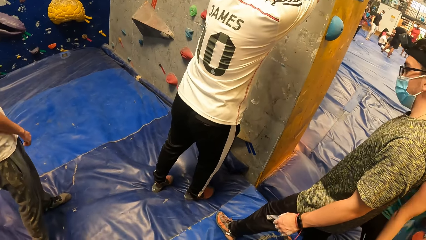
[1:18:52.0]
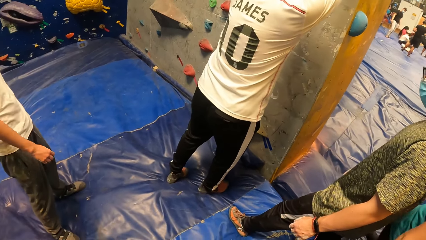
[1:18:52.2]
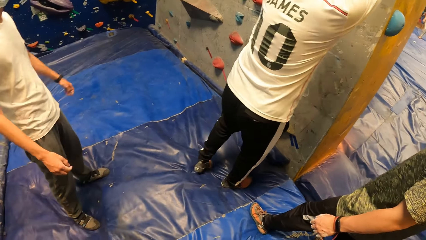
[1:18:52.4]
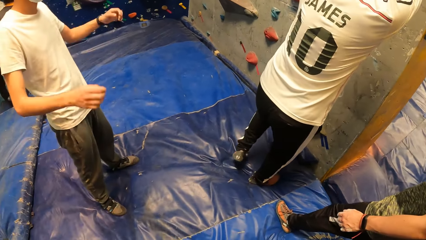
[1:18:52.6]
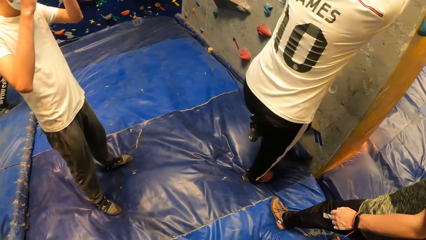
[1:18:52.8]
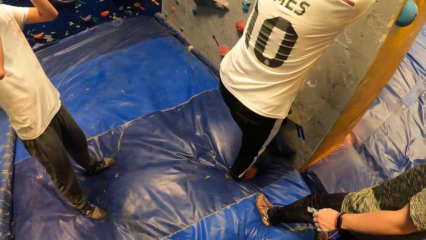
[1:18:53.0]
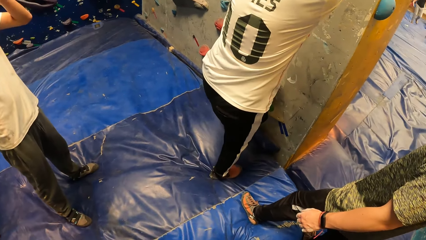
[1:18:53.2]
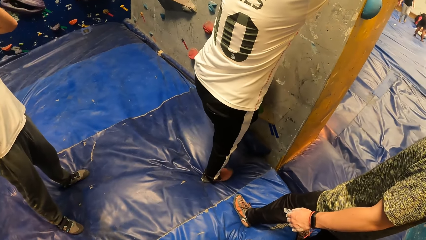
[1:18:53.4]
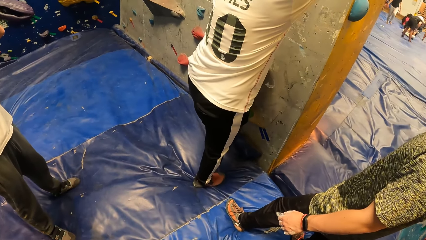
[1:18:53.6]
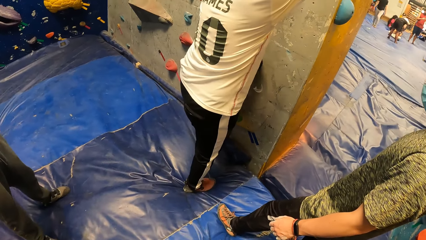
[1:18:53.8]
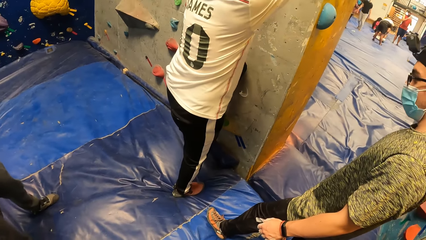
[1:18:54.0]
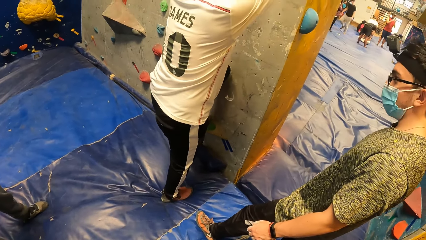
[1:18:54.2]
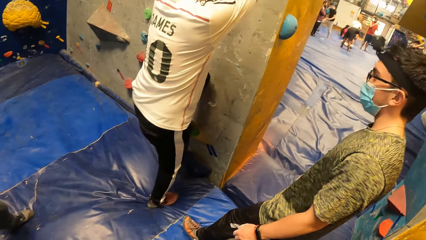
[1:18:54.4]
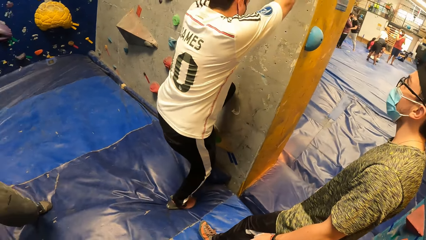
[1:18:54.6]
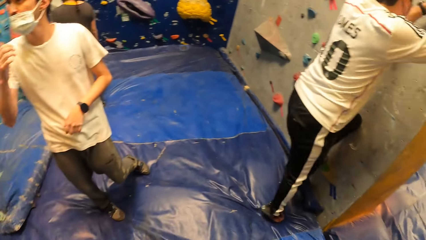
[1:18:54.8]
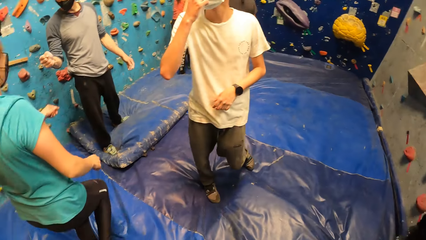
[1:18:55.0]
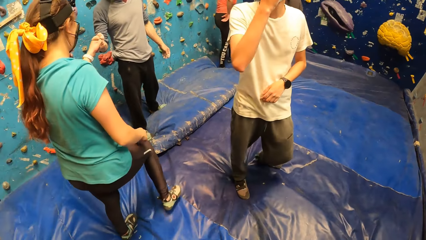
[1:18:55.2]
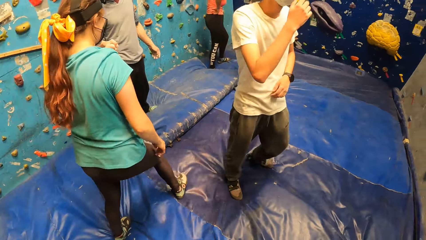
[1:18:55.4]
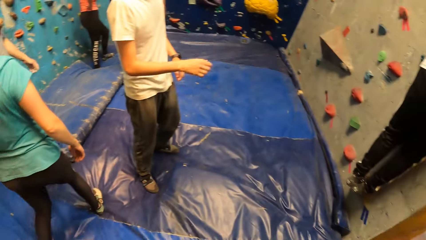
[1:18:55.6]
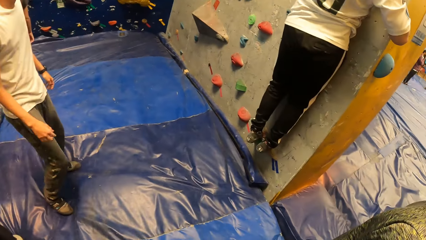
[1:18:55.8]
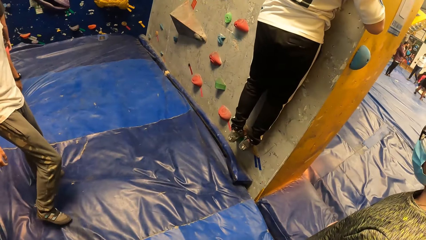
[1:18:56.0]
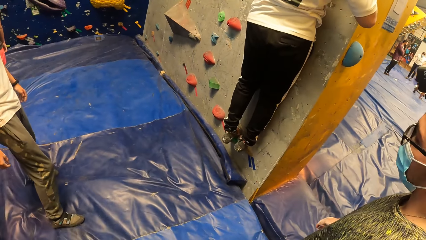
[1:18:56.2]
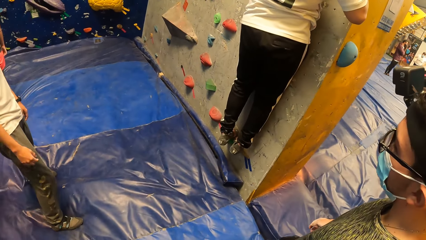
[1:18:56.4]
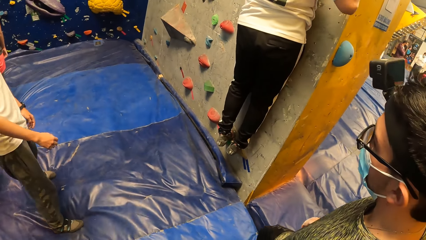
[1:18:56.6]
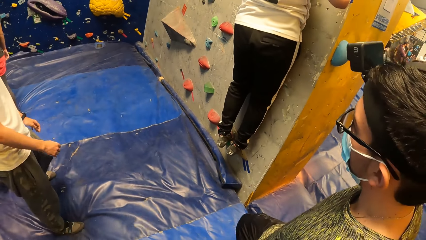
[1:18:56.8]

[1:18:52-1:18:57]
A woman enters the climbing wall room.

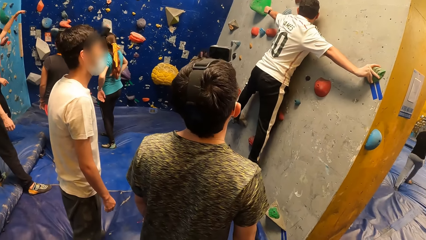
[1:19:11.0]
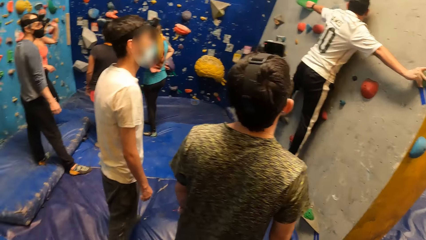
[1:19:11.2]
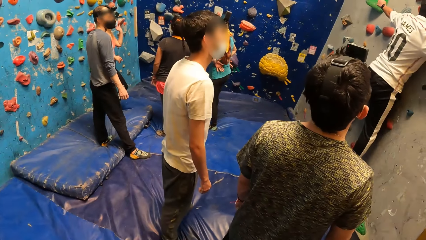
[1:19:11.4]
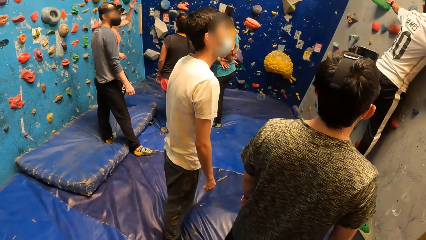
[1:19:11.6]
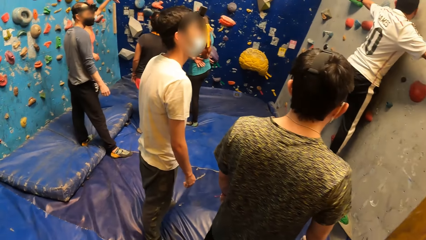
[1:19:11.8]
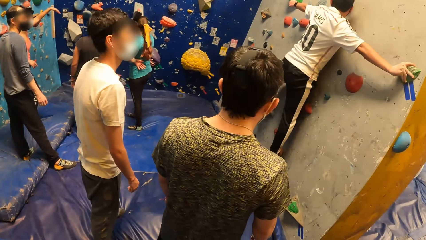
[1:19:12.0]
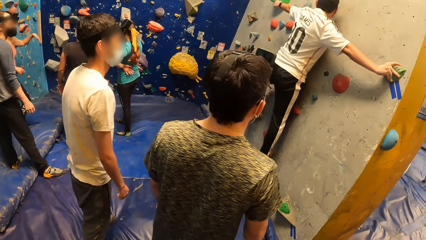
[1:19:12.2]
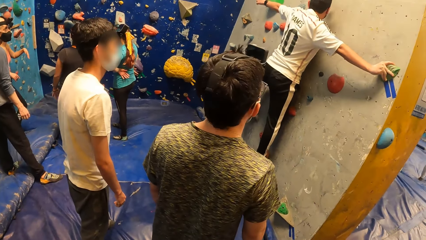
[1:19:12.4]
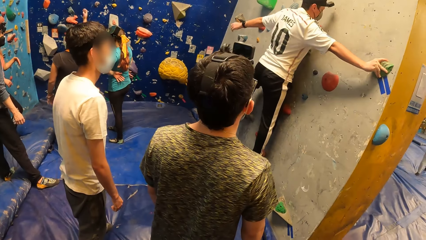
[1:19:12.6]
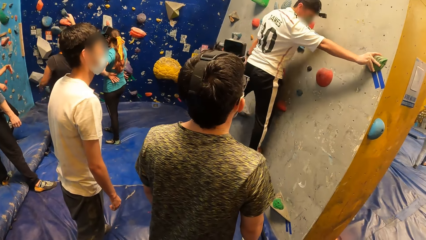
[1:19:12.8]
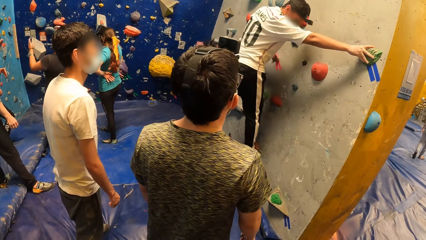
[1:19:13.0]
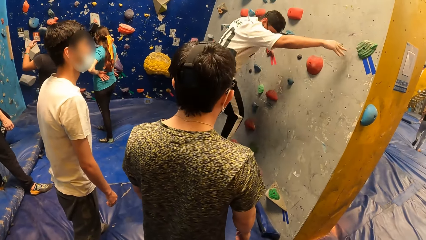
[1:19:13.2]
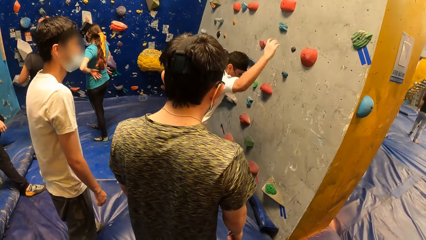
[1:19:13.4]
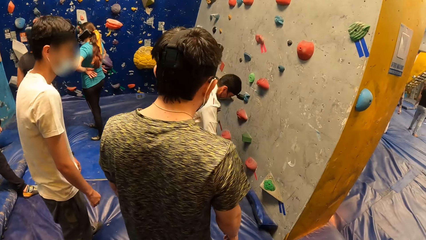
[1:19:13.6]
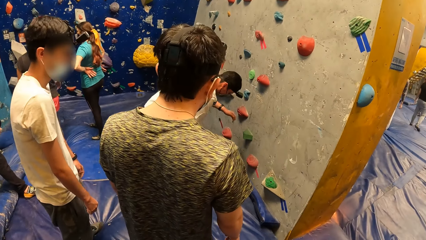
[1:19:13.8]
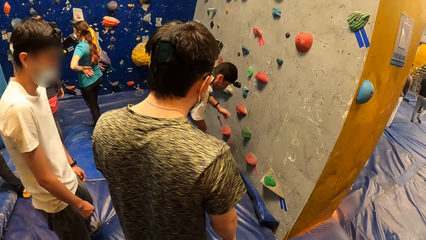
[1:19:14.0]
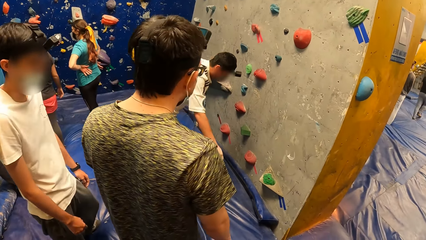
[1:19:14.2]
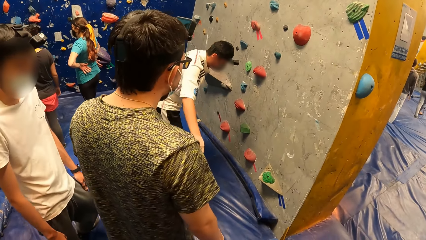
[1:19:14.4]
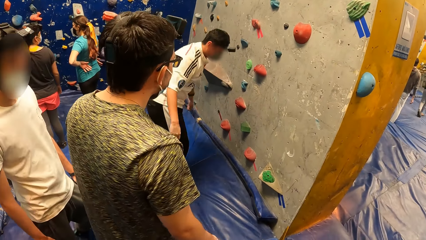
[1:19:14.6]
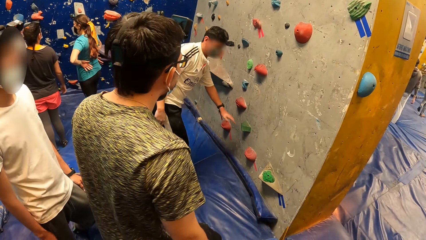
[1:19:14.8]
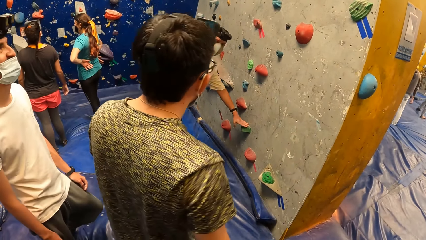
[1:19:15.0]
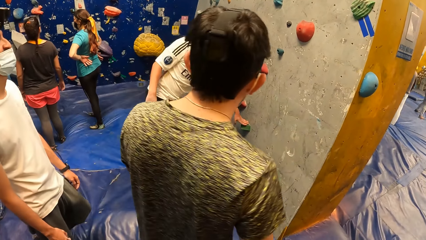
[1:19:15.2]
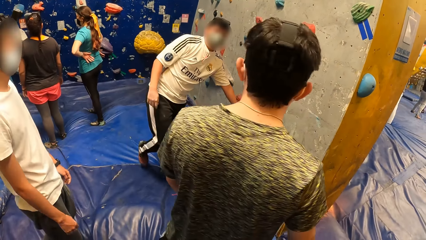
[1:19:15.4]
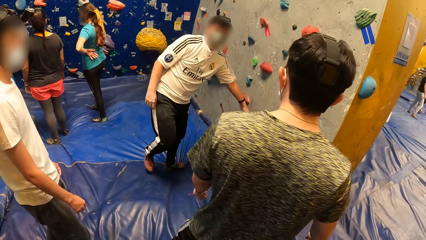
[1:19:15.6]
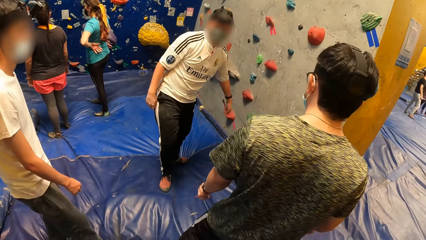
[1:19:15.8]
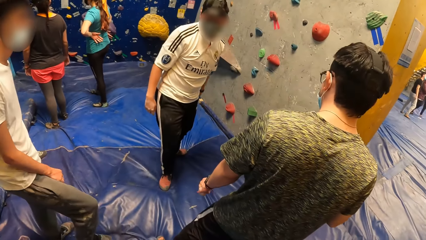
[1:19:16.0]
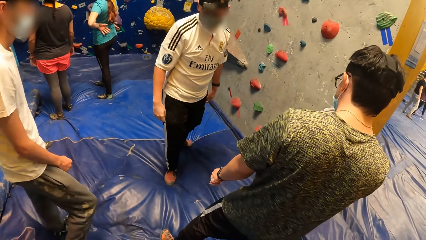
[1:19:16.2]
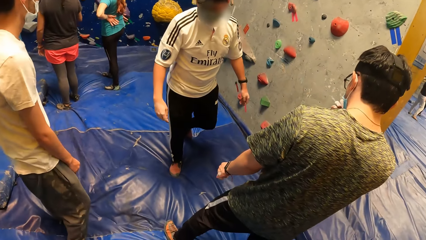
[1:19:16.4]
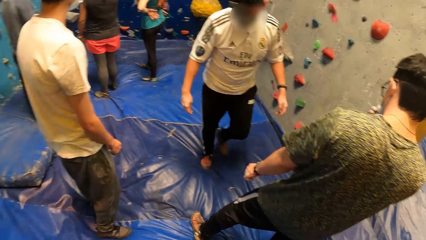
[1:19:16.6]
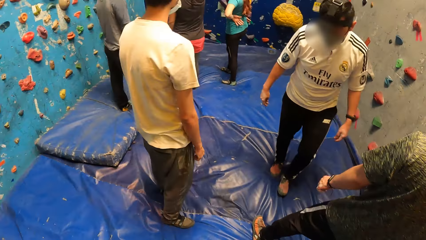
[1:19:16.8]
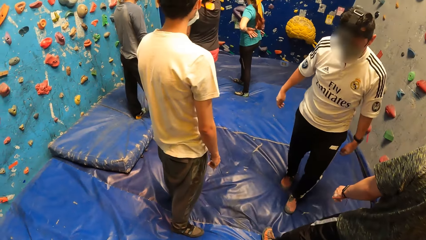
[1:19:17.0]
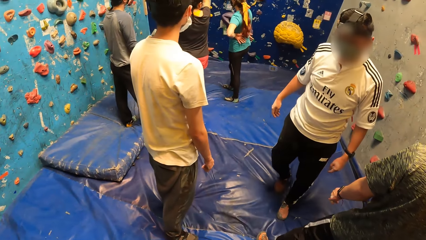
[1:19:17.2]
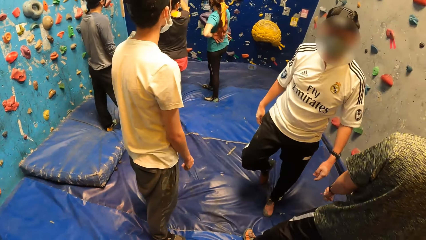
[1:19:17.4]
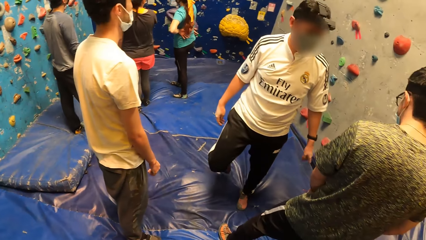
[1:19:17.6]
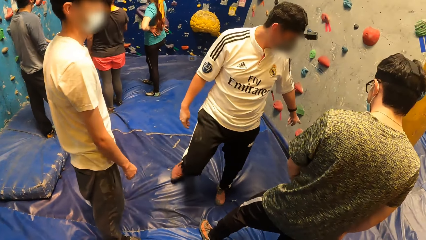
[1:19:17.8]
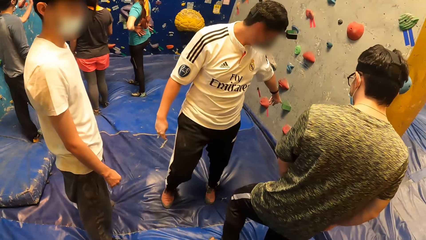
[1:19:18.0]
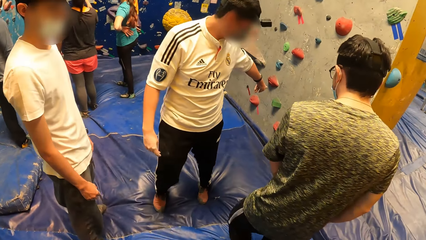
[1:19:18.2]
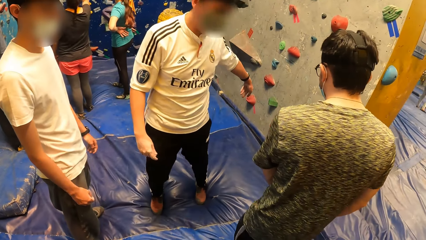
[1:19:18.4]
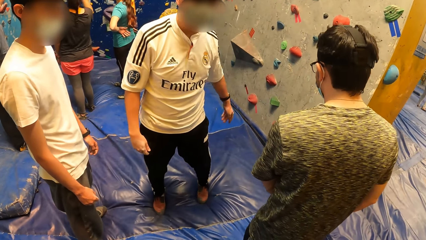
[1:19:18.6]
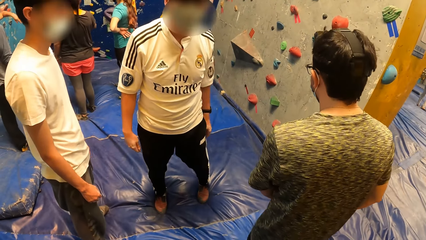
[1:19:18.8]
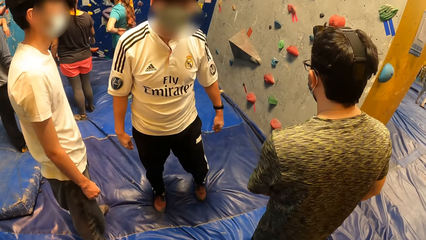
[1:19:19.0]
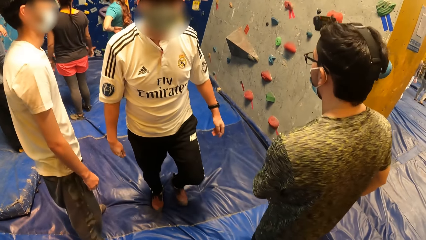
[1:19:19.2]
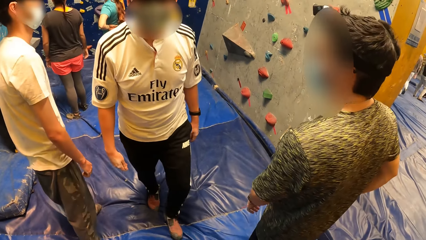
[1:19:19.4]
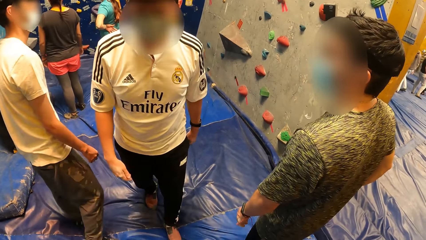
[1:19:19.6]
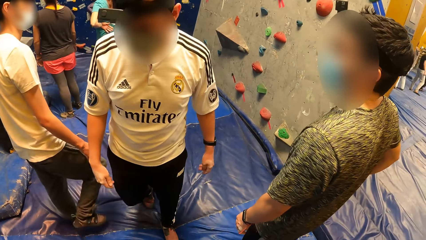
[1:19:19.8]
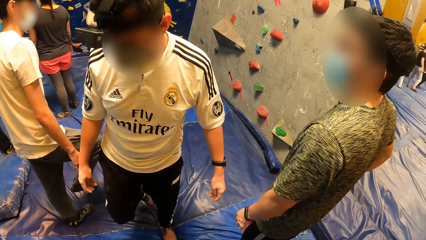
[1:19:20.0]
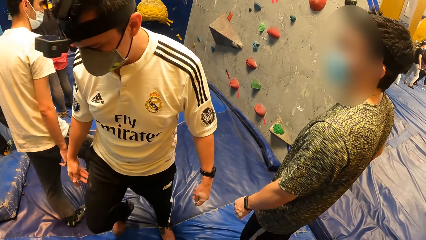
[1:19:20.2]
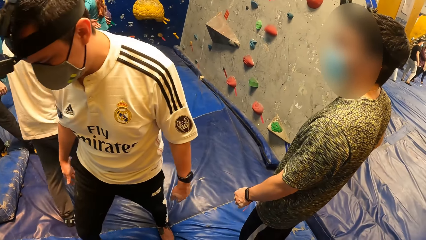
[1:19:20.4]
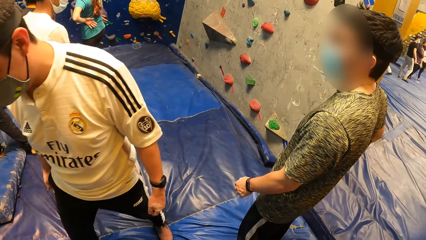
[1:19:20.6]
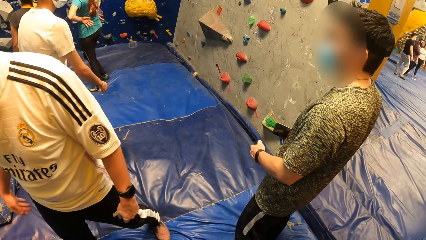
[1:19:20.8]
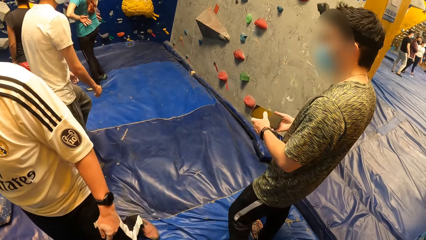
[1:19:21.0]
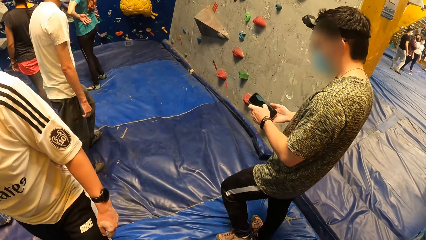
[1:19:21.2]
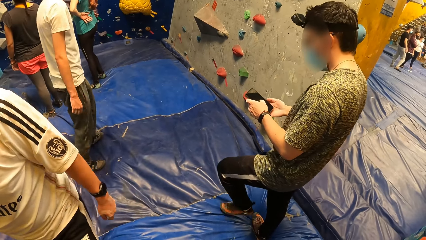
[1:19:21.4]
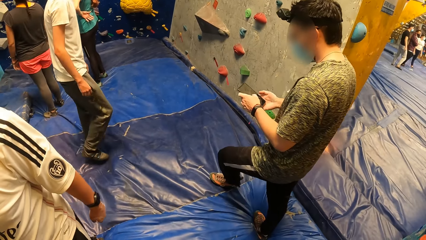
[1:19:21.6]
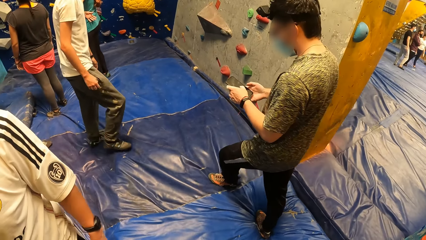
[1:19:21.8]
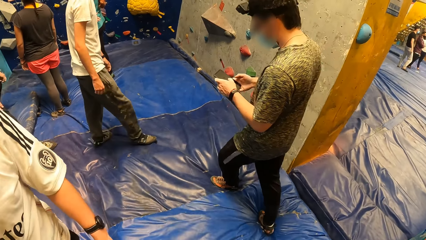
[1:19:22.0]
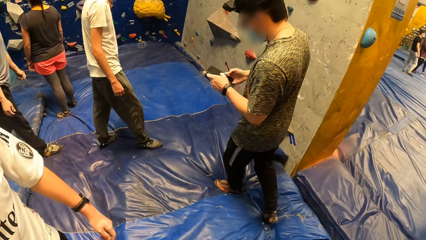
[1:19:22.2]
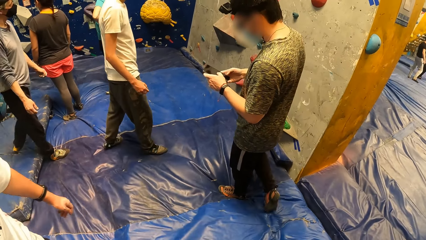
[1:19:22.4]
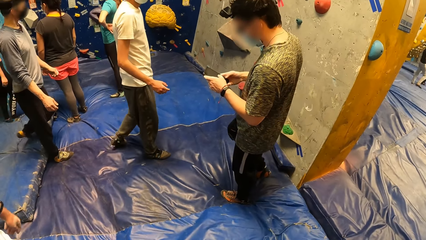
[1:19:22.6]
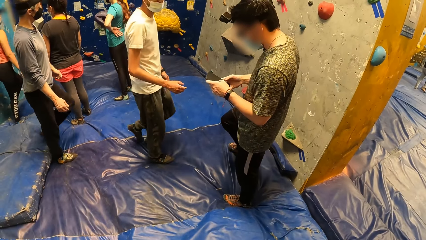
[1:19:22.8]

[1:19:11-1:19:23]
A man jumps down from the climbing wall. The man touches the climbing wall with his left hand. The man interacts with another man. The other man holds a mobile phone in both hands. The other man operates the mobile phone in both hands.
